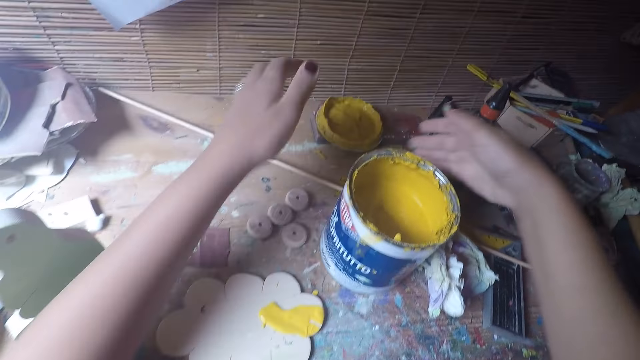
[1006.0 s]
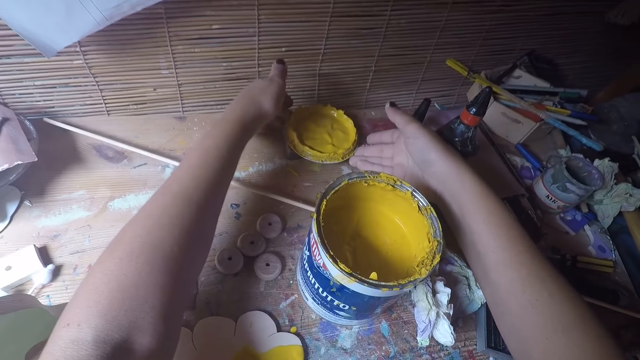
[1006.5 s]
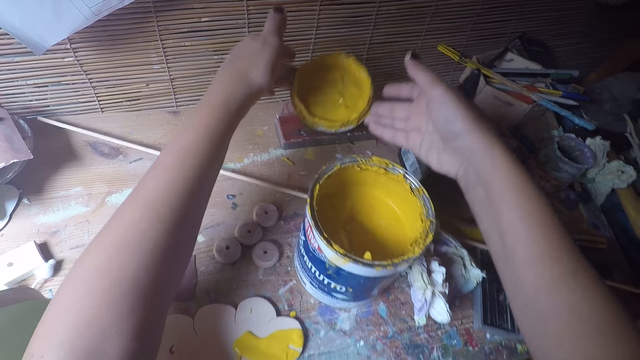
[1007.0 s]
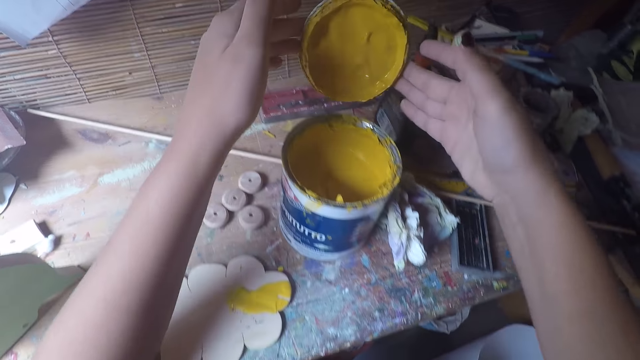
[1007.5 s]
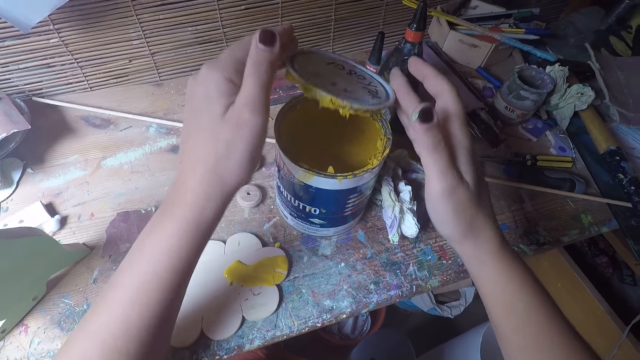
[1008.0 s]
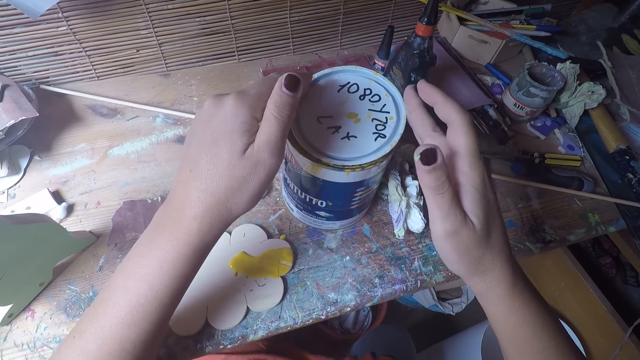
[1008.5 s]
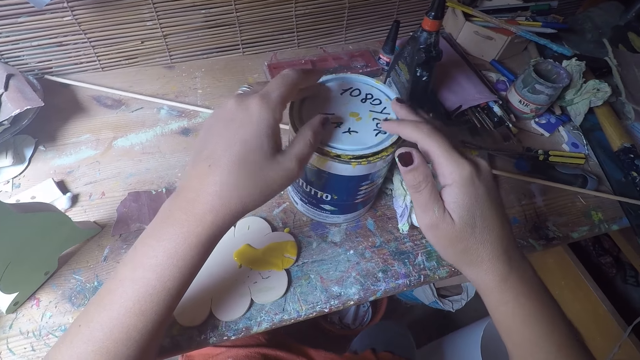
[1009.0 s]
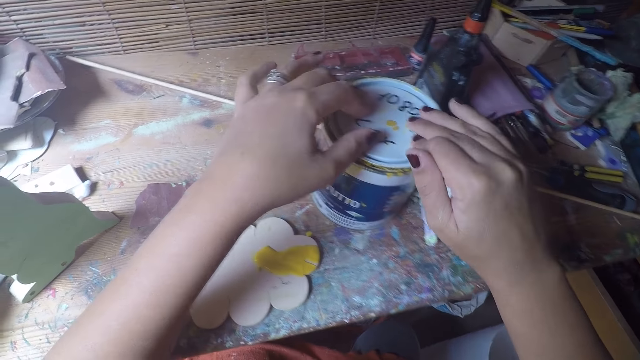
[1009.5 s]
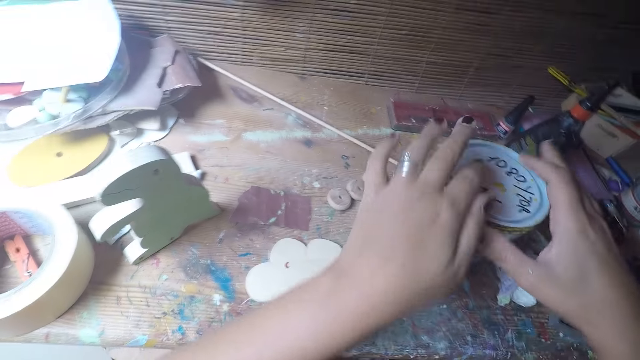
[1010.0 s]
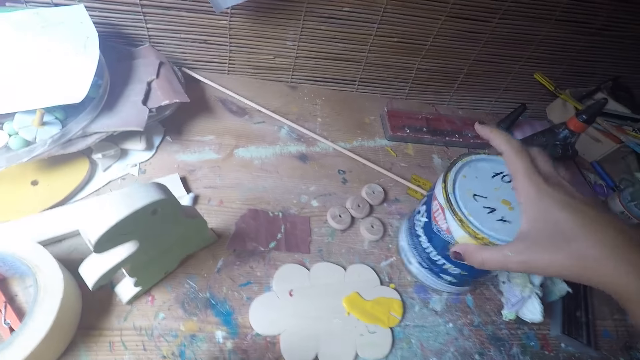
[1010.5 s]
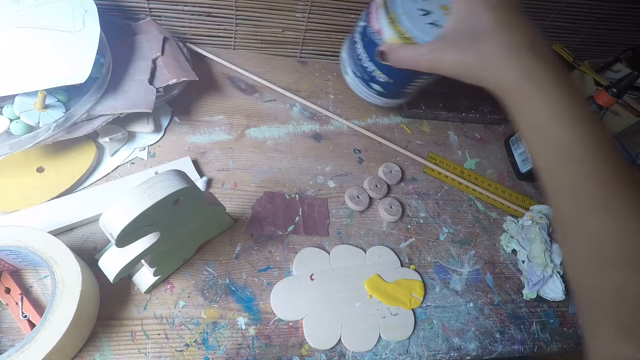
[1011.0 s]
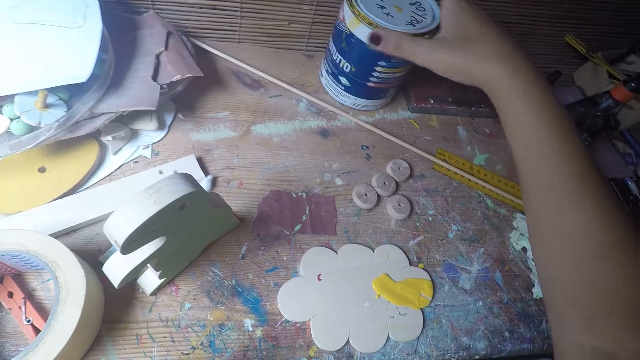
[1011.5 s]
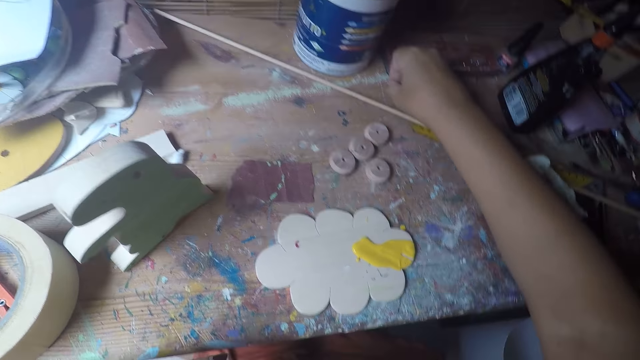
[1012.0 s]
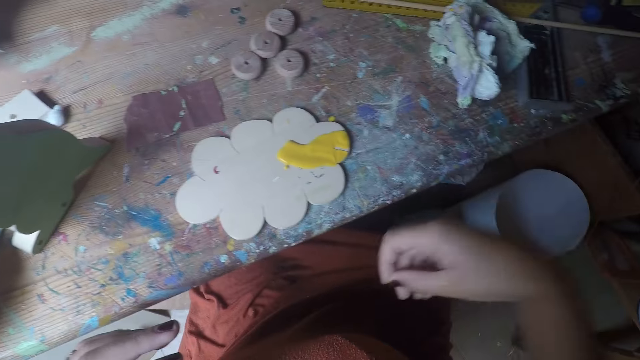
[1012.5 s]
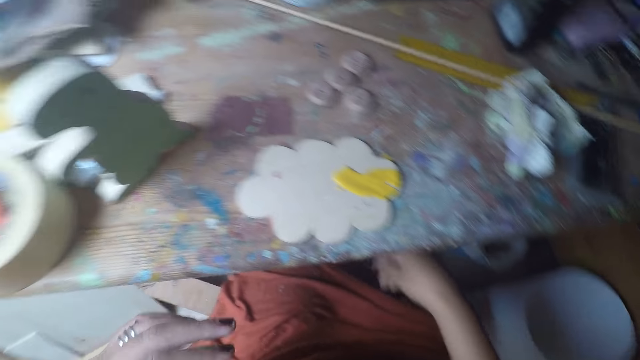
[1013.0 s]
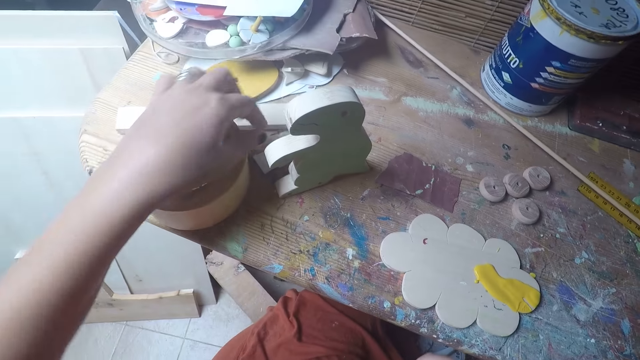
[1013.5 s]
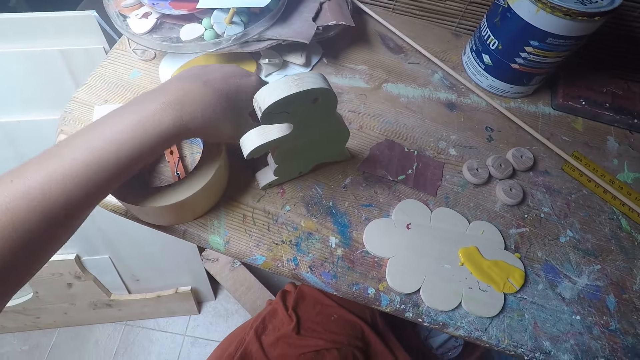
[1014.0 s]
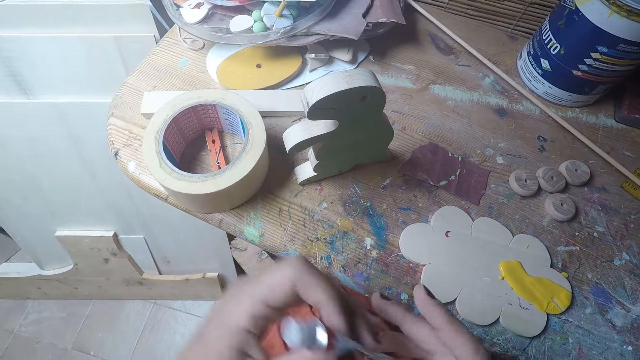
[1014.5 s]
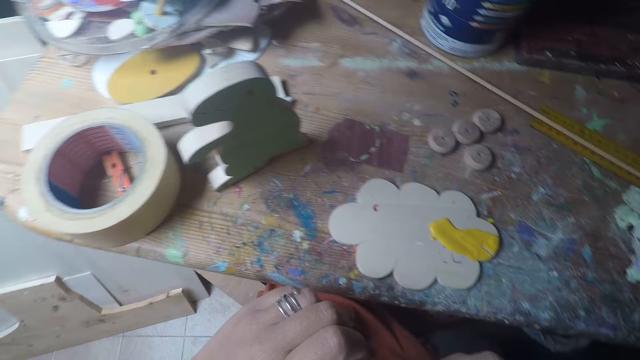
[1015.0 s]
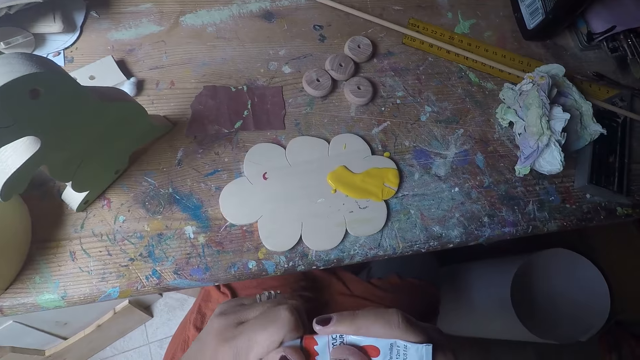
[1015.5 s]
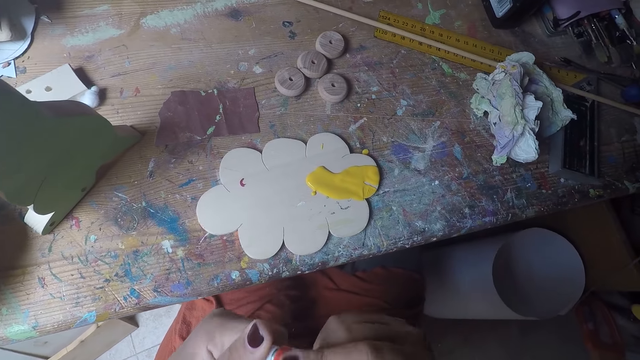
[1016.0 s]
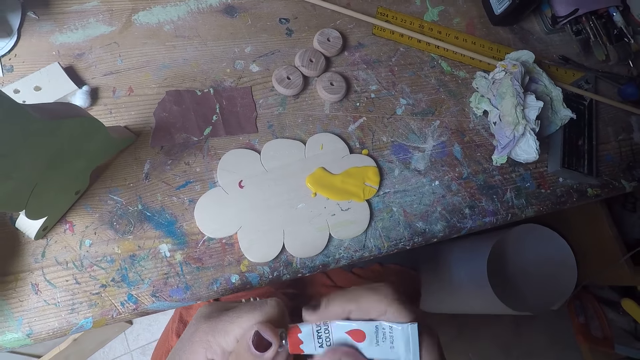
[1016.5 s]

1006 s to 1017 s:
The camera wearer picks a lid of paint on a table. They carry the cover. They close the lid of paint on a tin or container. They carry the container. They move the tin of paint on the table. They keep the container. They pick a dry paint on the table and throw the dry paint on the floor. They pick a tube of paint on the table. They carry a red paint. They open the tube of paint.

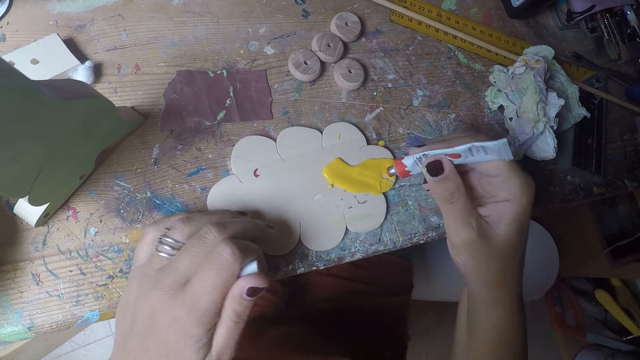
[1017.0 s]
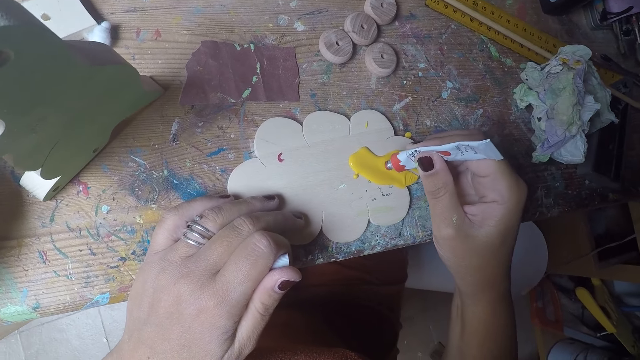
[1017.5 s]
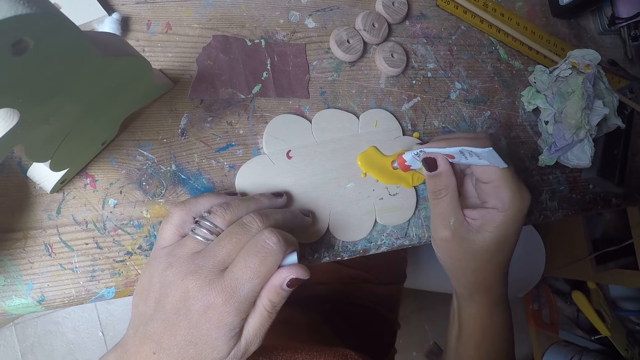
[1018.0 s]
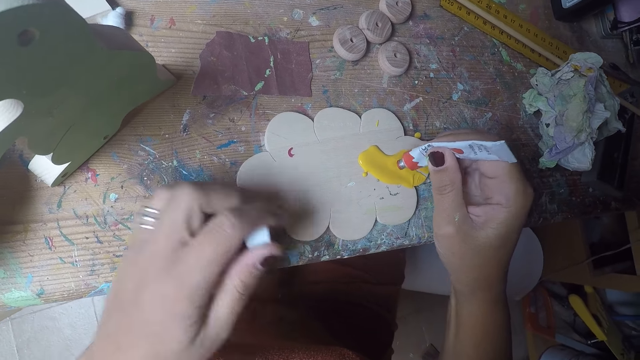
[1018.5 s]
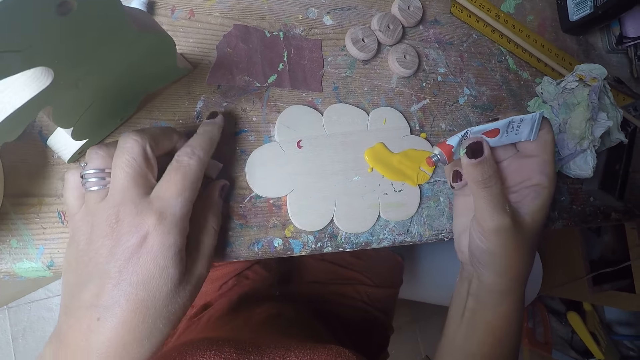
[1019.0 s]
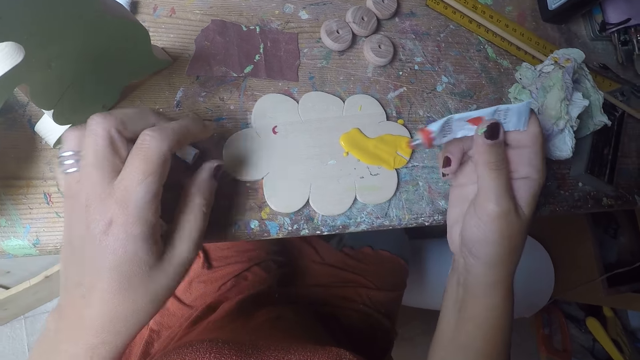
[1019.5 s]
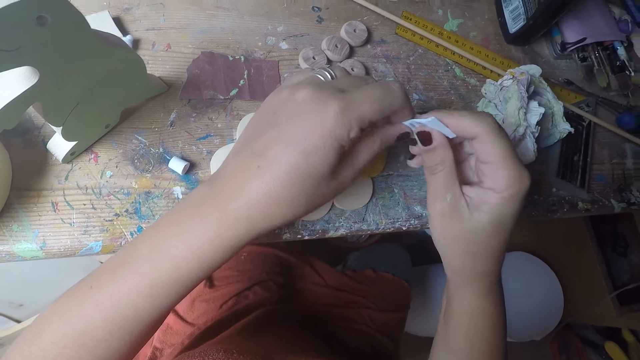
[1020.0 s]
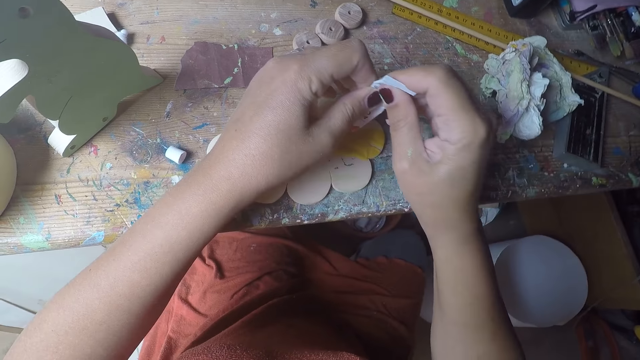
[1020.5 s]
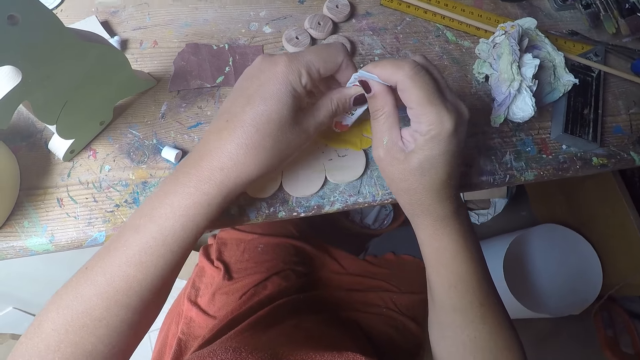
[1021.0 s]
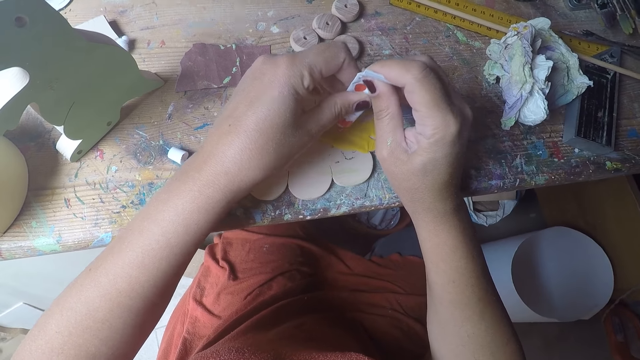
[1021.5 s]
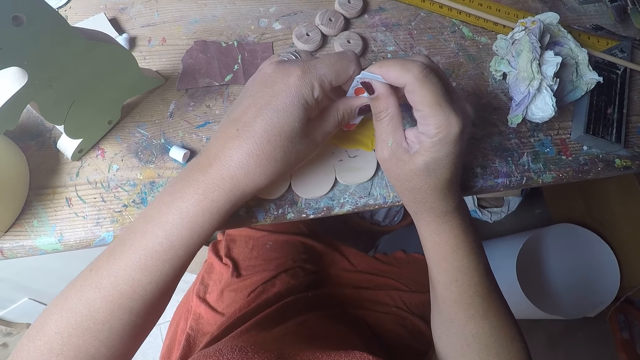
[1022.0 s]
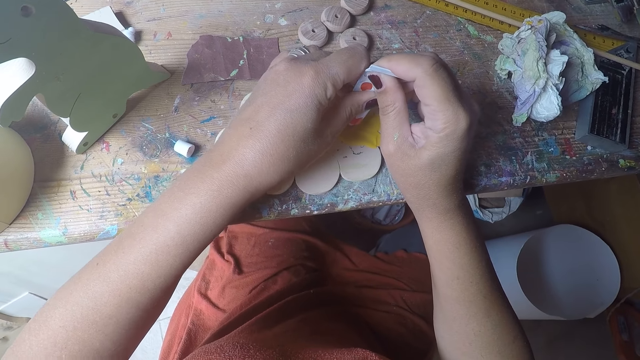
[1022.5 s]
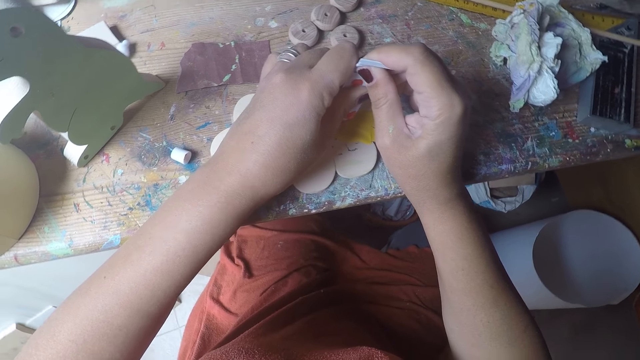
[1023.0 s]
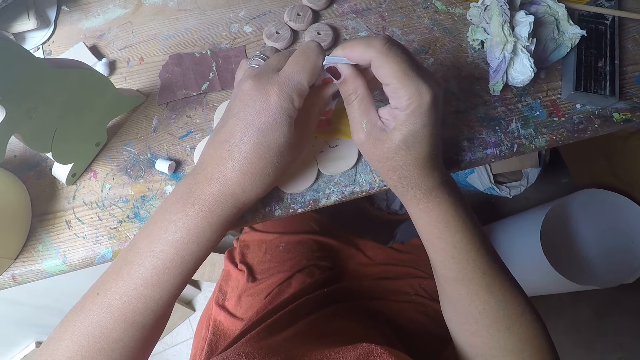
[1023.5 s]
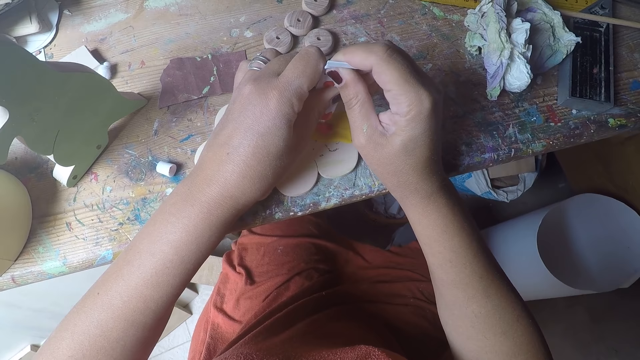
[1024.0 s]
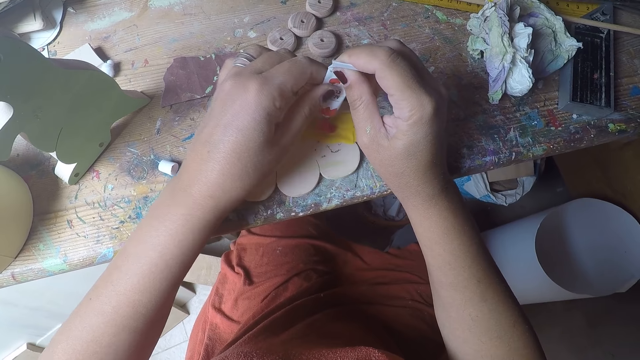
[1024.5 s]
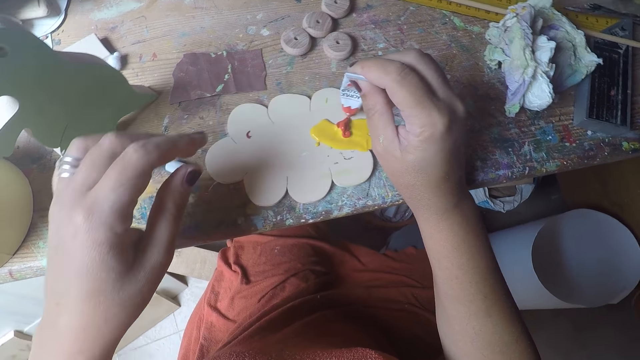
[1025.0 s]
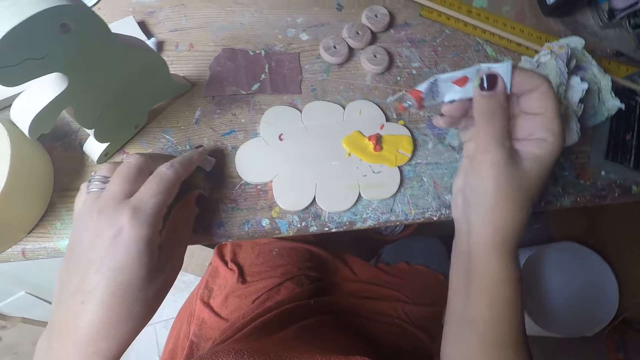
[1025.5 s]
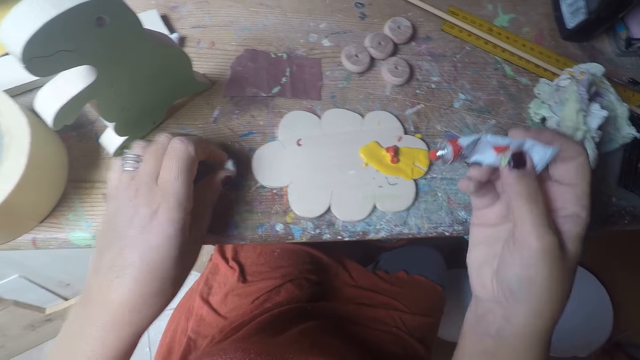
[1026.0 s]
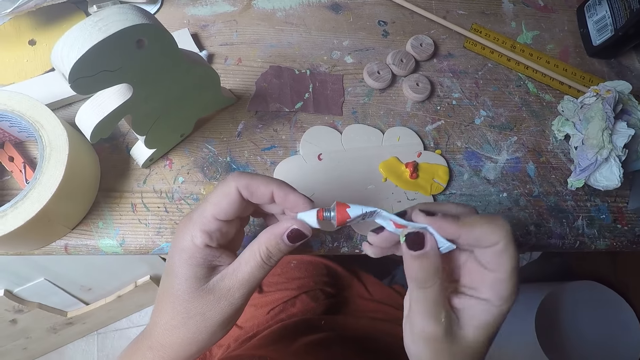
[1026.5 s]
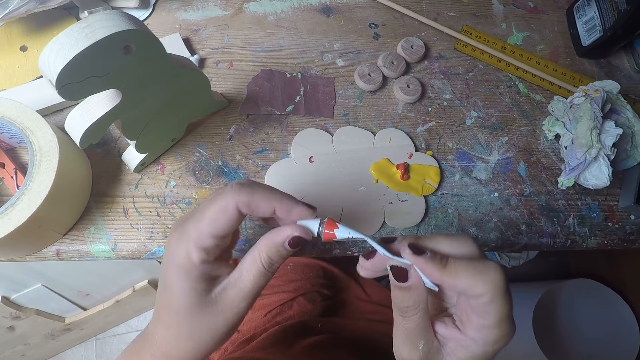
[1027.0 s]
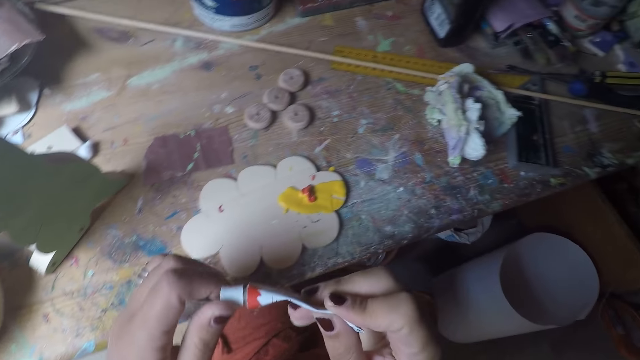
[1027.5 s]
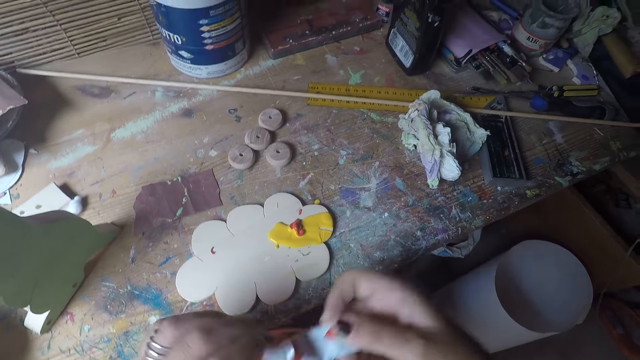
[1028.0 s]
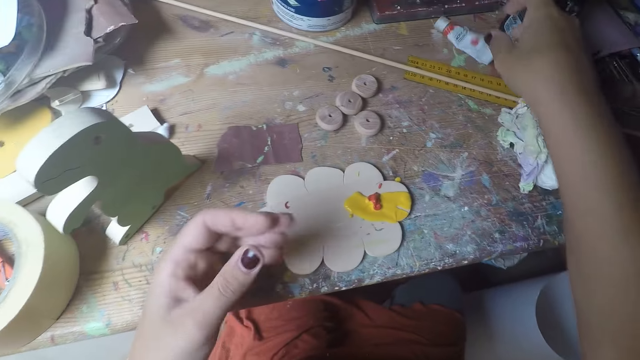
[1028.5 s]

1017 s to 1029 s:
The camera wearer puts a paint on a wood craft. They put a tube lid on a table. They squeeze the paint in the tube. They add paint on the wood. They close the tube of paint. They put the tube of paint on the table.
